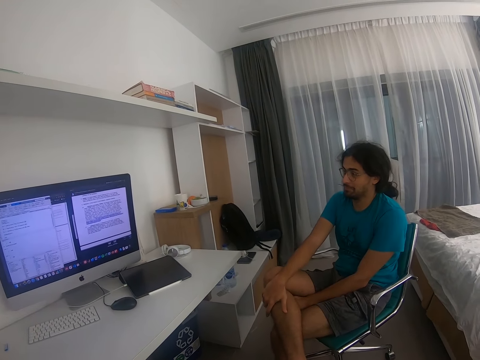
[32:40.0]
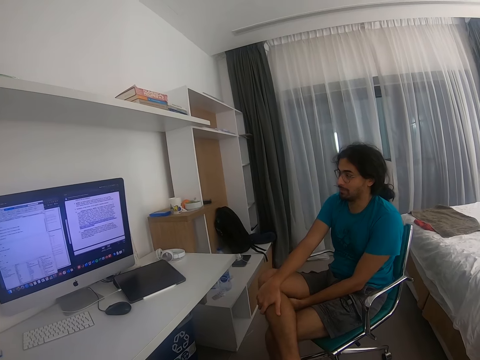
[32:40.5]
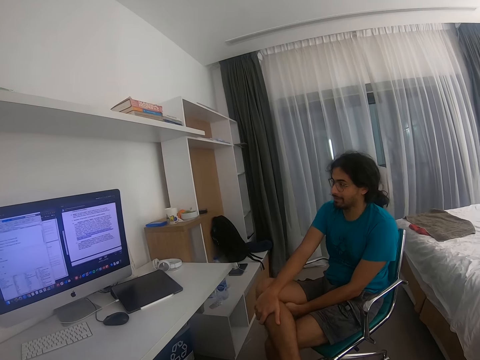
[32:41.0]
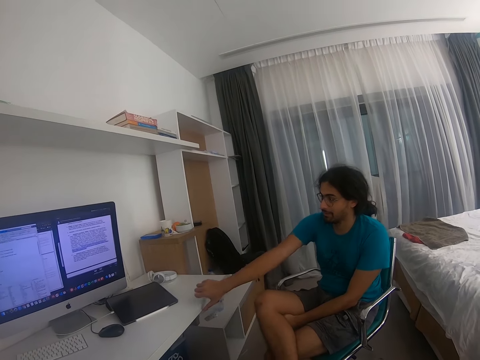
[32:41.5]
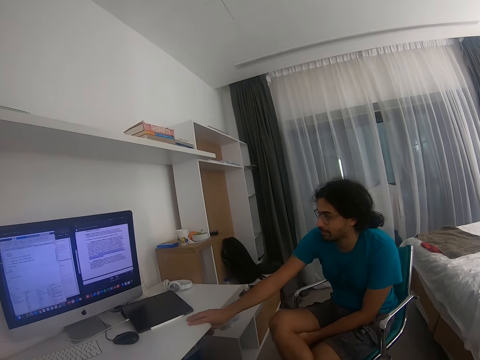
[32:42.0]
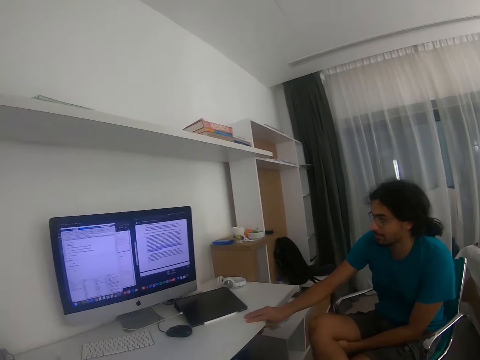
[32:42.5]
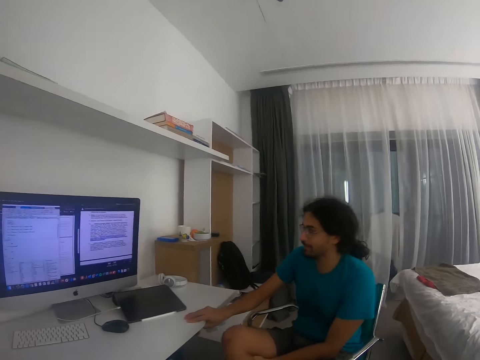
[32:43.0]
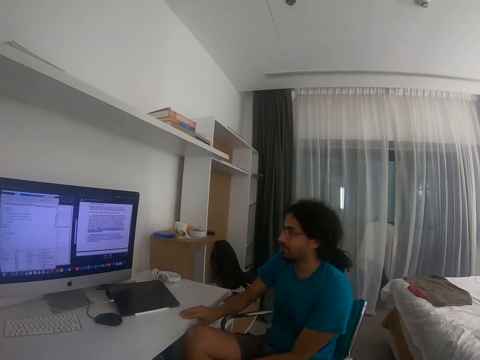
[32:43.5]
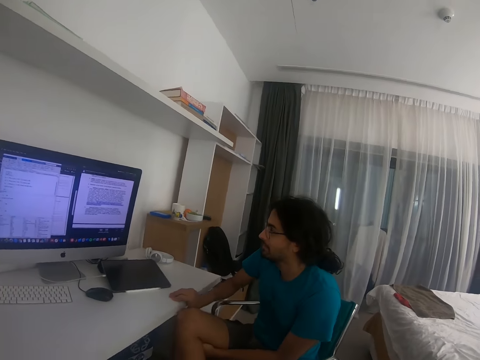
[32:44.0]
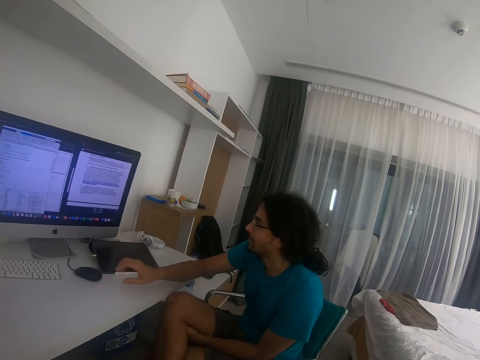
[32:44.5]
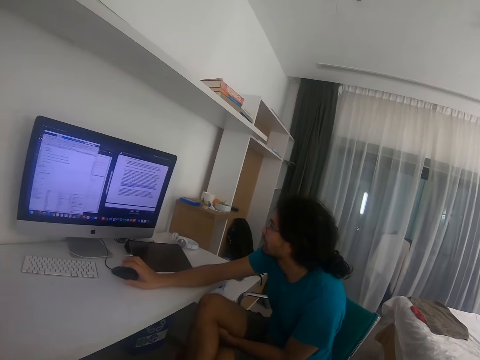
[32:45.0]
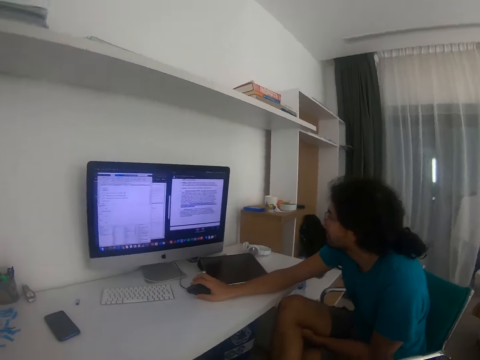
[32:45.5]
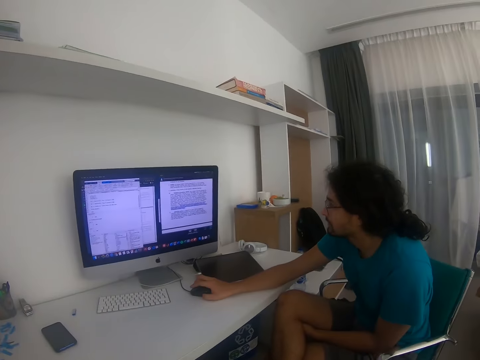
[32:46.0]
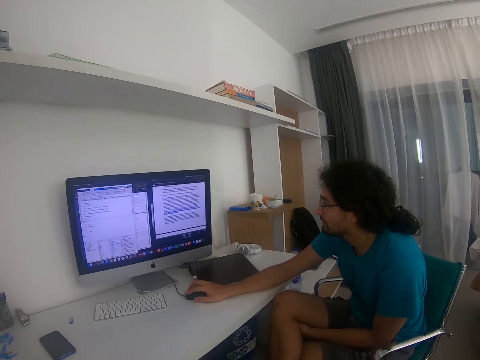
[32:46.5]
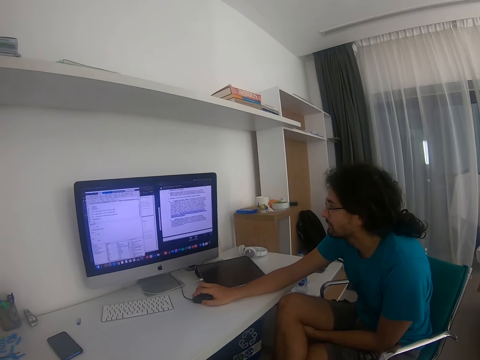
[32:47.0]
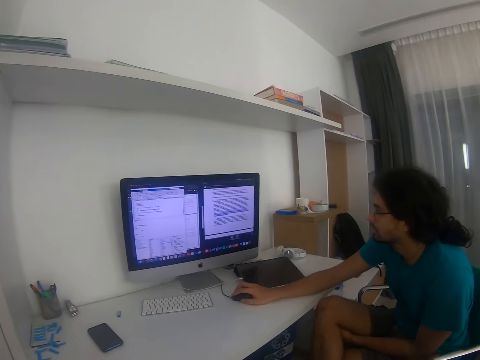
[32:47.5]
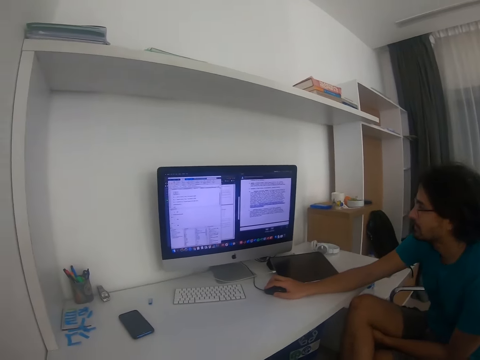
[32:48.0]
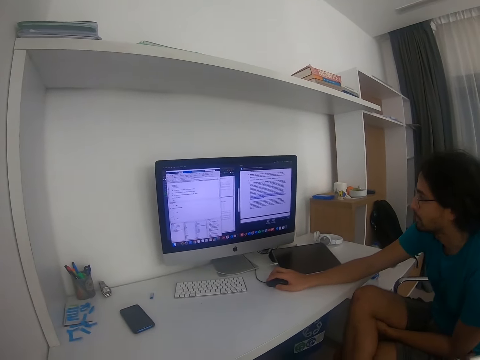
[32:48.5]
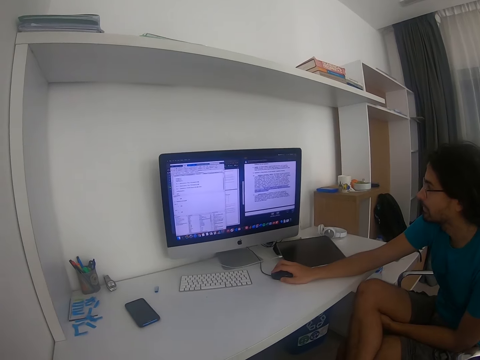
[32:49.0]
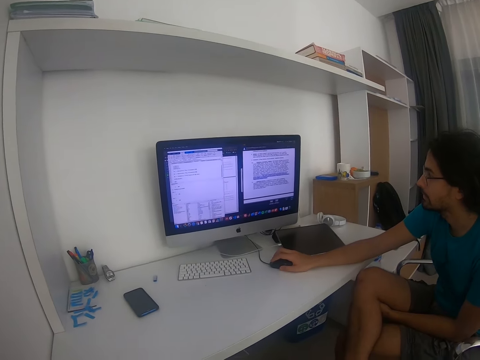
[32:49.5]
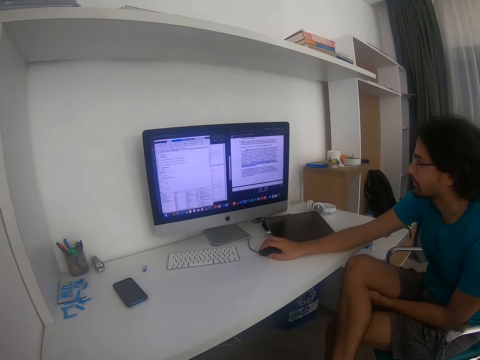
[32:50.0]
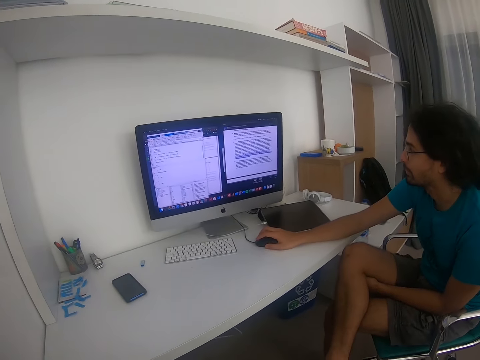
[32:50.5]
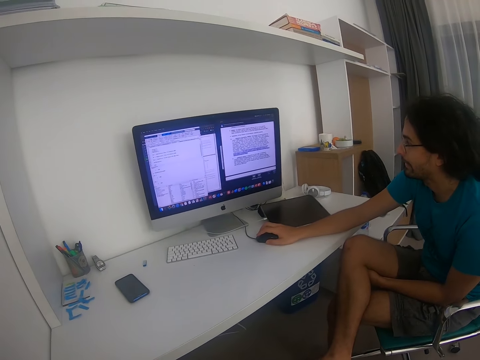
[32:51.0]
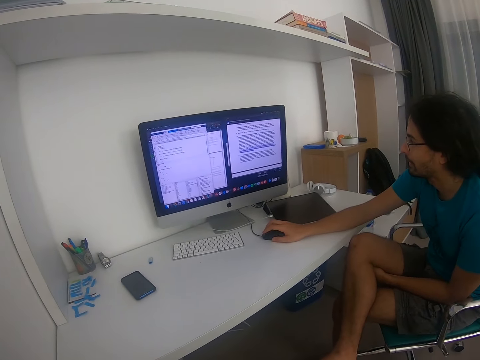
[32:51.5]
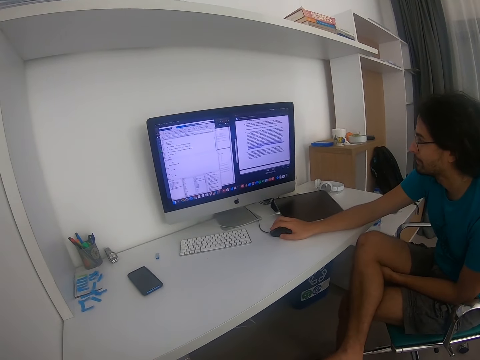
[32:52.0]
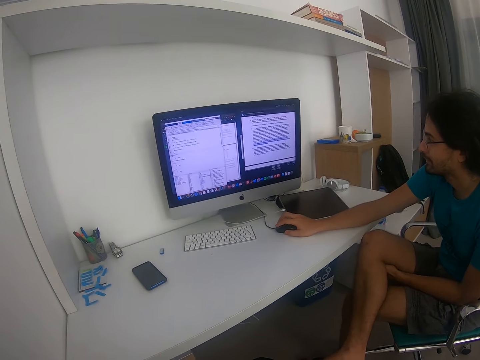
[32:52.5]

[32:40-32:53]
A man moves towards the table, holds the mouse and operates the desktop.

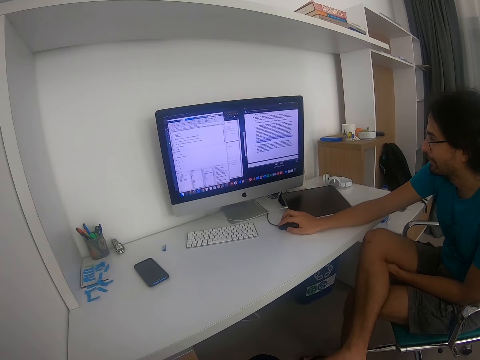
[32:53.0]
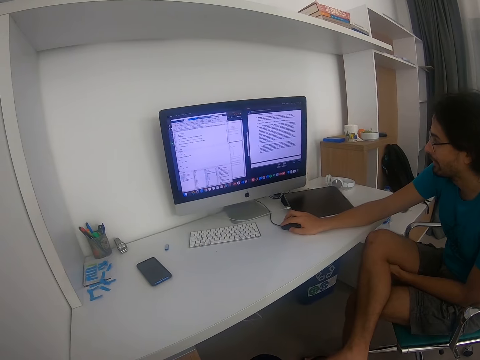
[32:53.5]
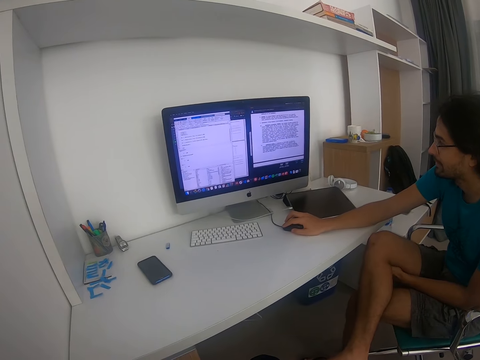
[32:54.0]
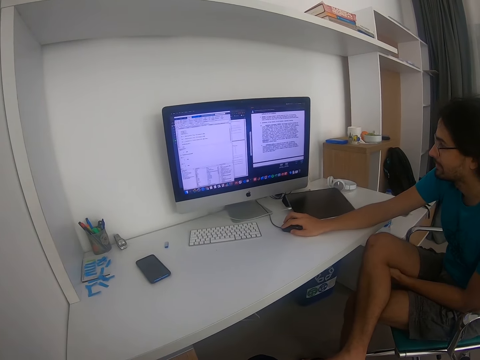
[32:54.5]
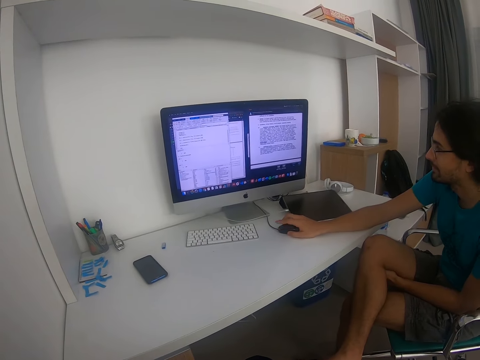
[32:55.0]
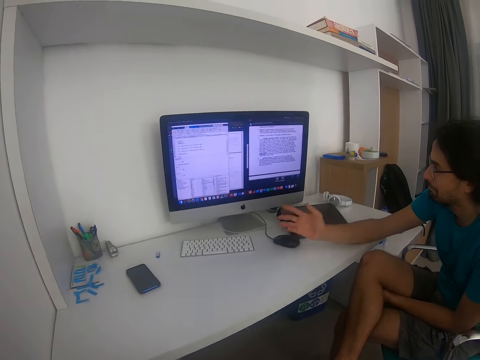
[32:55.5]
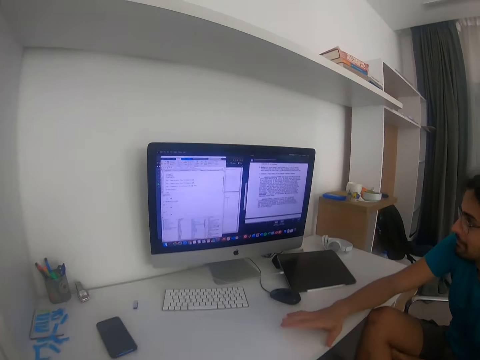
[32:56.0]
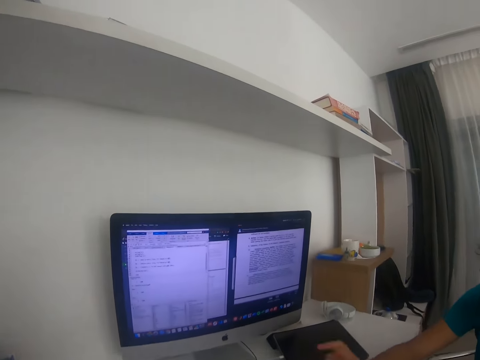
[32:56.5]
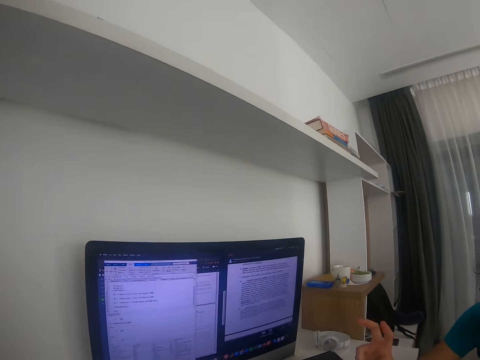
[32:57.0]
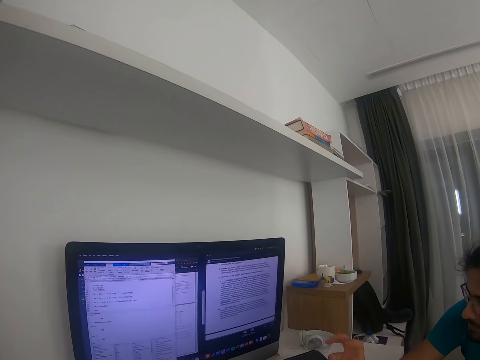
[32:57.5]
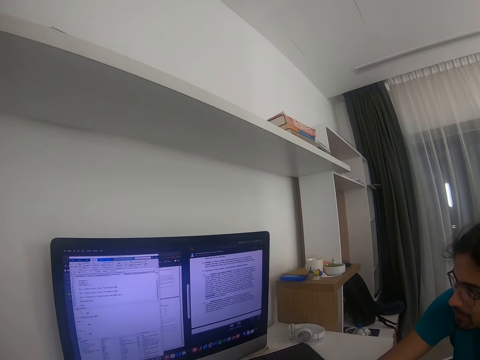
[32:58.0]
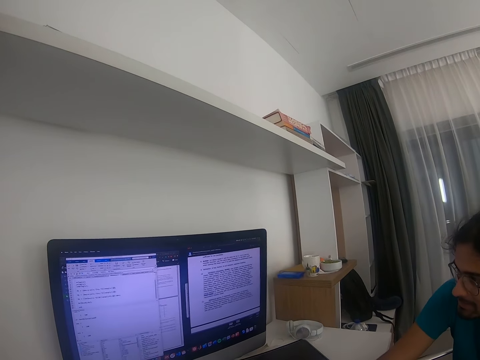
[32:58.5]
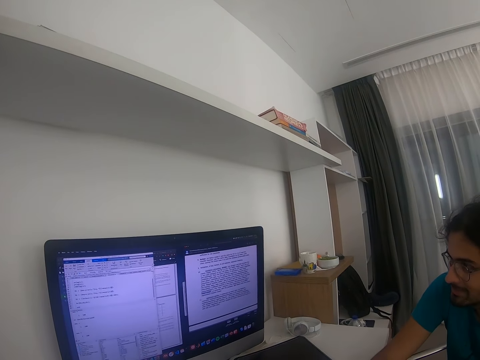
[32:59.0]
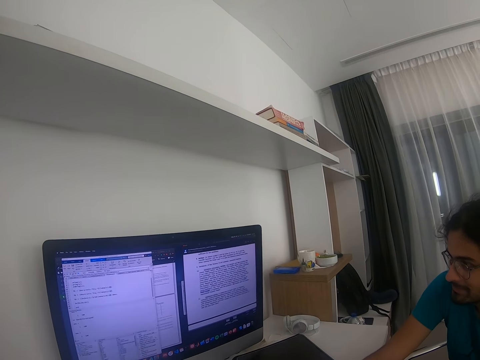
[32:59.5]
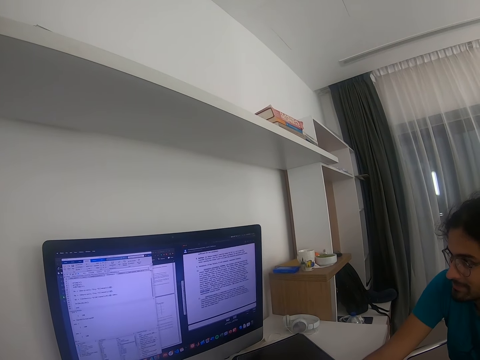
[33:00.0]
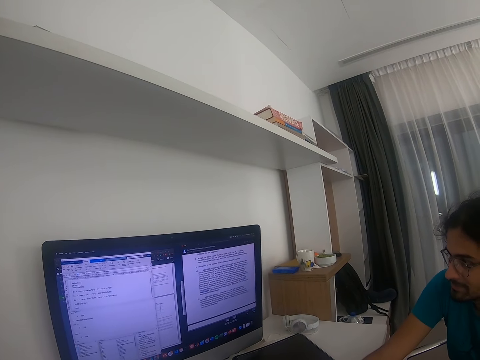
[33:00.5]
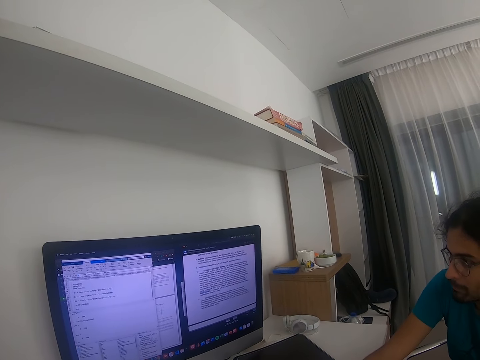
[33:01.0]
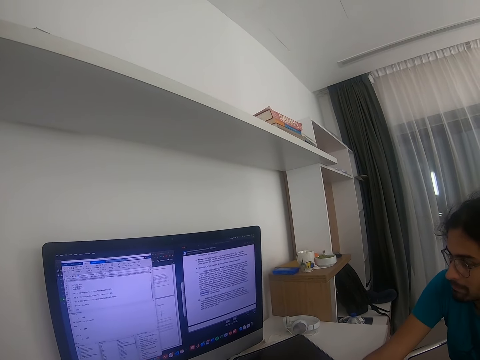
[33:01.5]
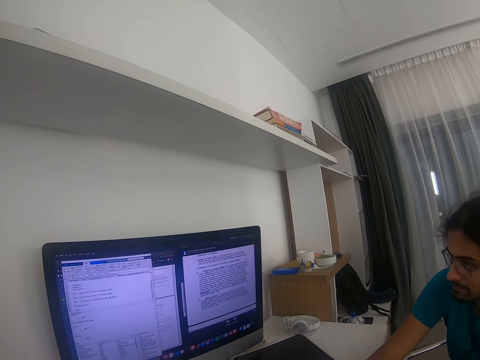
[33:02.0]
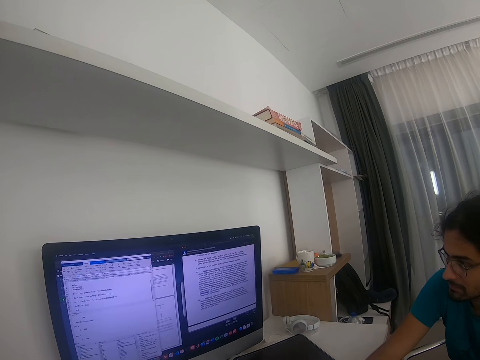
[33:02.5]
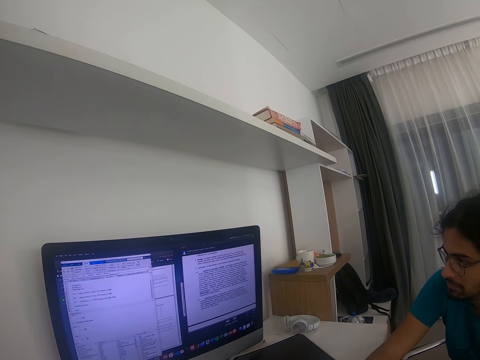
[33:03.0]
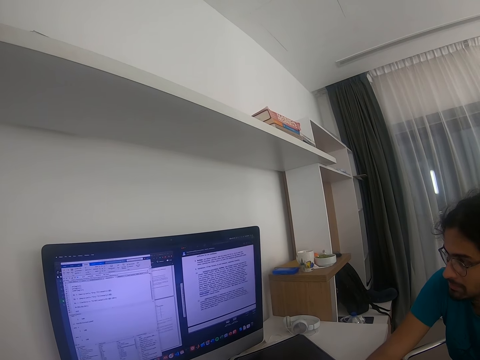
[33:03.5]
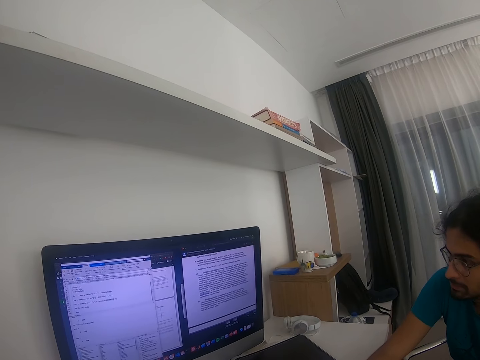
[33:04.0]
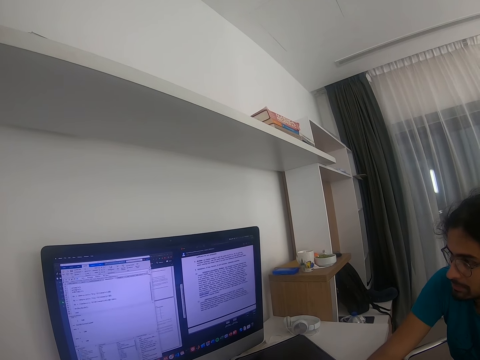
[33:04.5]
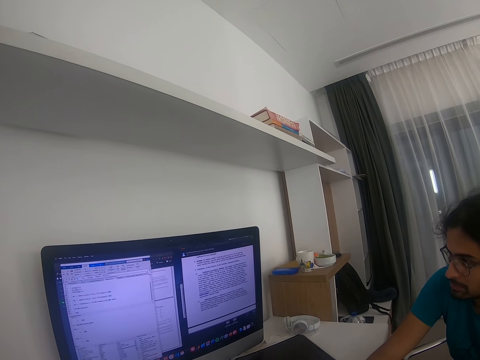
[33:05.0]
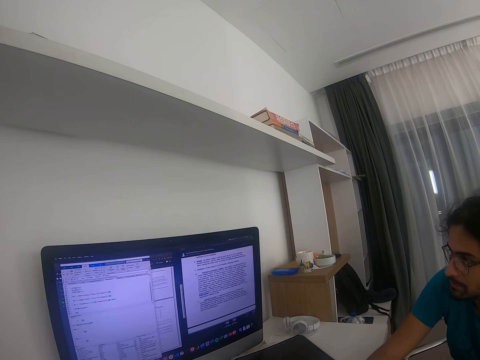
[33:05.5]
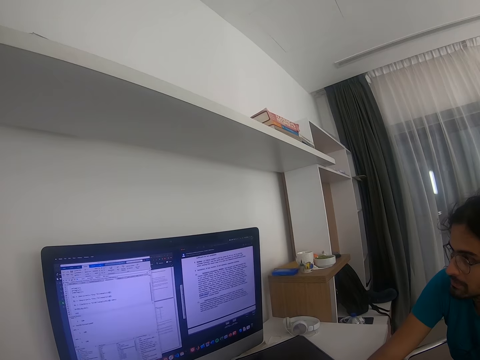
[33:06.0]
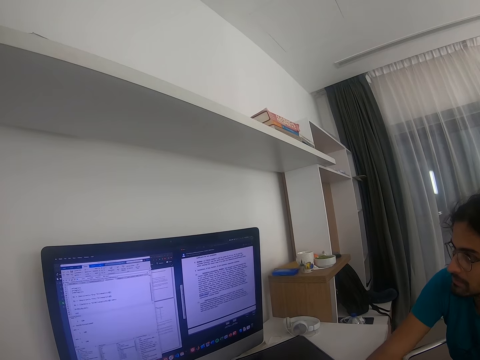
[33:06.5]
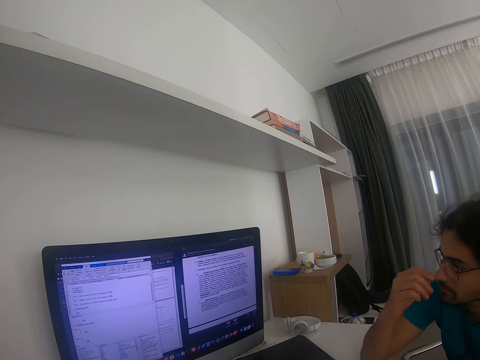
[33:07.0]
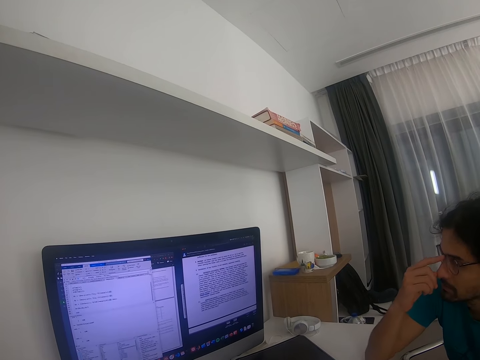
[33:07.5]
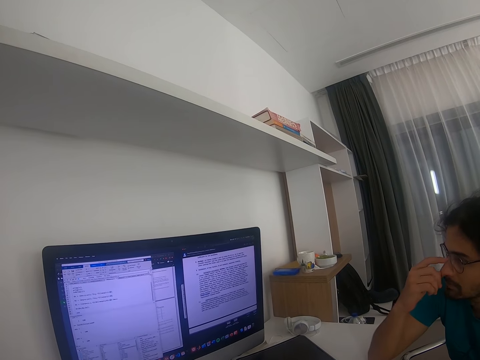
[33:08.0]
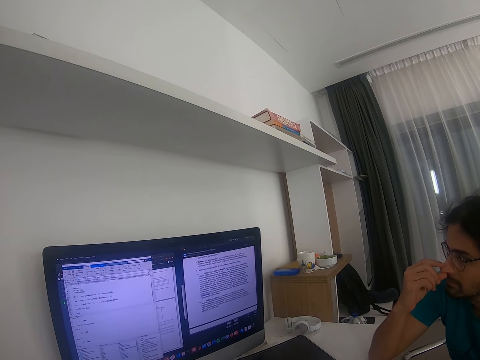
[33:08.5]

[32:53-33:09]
A man gestures with his hand. The camera wearer gestures with his hand. He looks at the desktop screen. The man looks at the desktop screen and lifts his hand.
